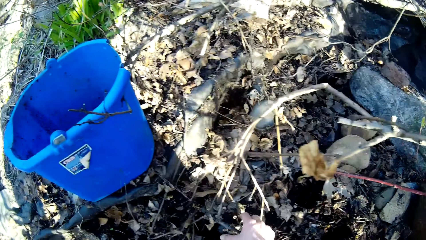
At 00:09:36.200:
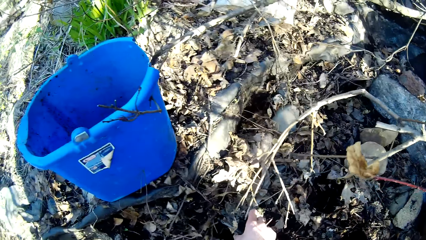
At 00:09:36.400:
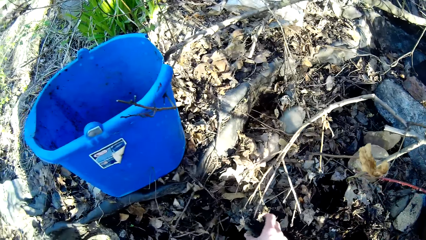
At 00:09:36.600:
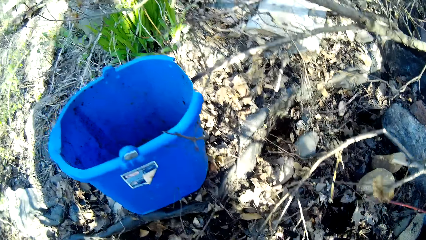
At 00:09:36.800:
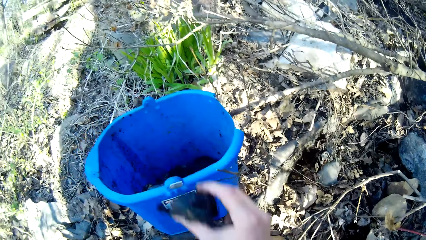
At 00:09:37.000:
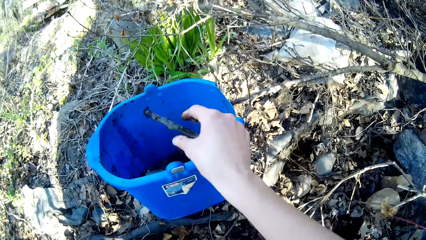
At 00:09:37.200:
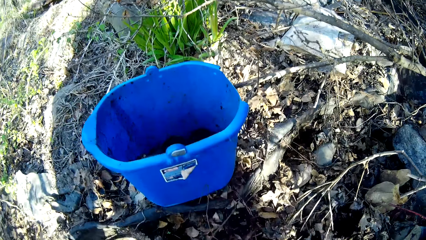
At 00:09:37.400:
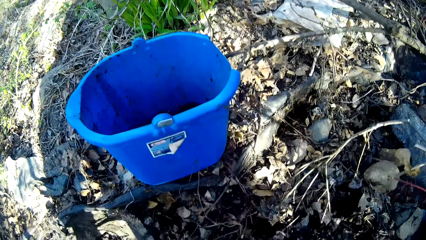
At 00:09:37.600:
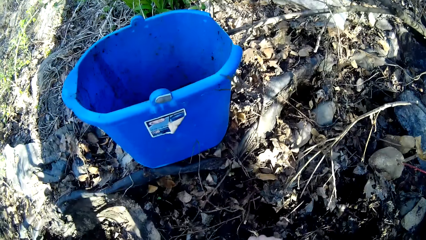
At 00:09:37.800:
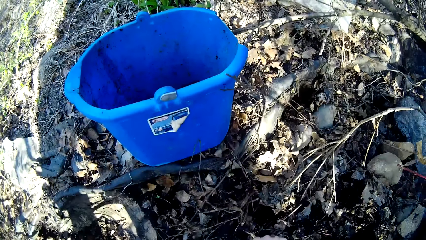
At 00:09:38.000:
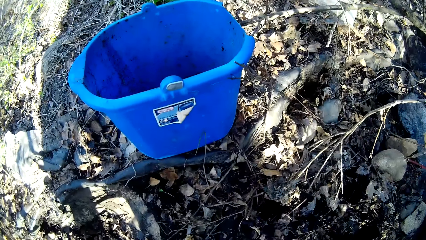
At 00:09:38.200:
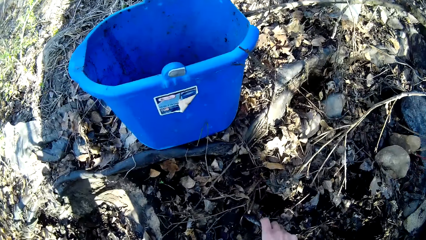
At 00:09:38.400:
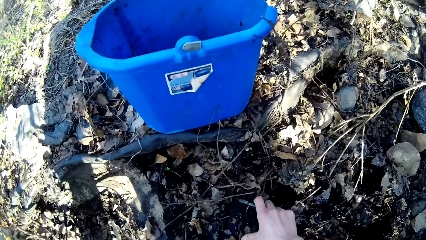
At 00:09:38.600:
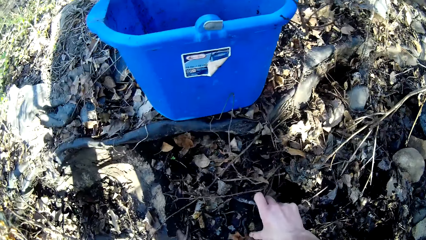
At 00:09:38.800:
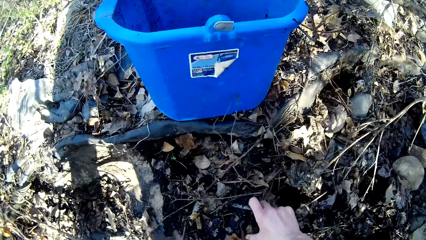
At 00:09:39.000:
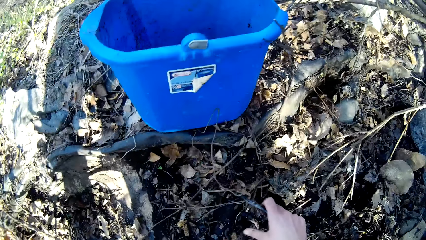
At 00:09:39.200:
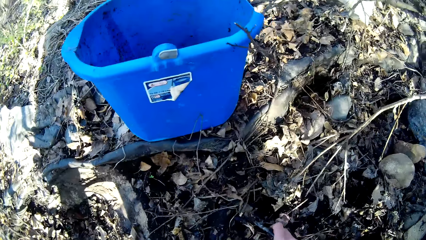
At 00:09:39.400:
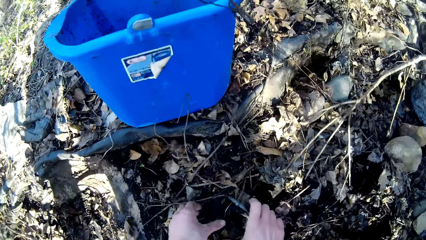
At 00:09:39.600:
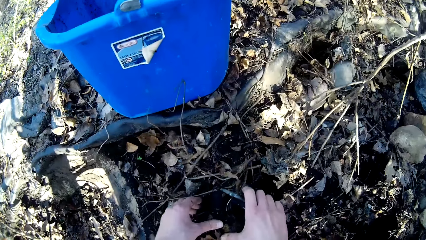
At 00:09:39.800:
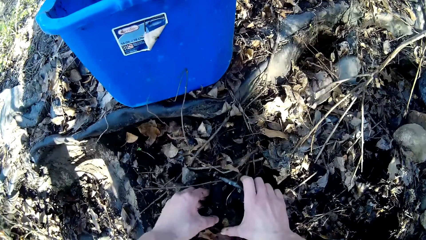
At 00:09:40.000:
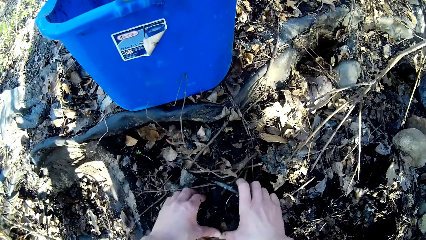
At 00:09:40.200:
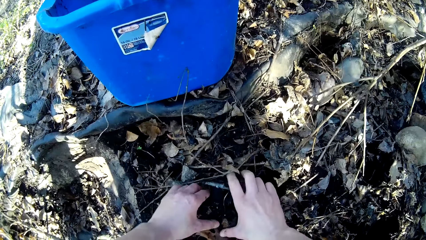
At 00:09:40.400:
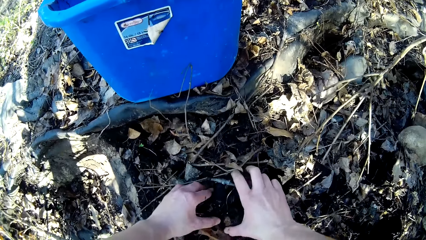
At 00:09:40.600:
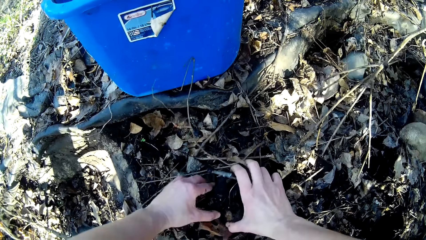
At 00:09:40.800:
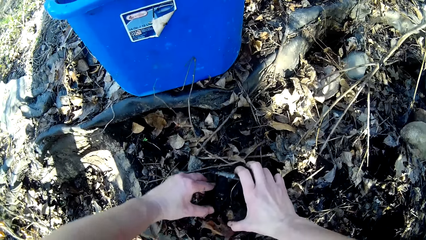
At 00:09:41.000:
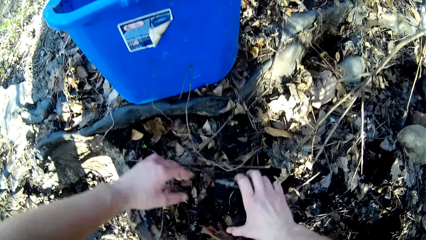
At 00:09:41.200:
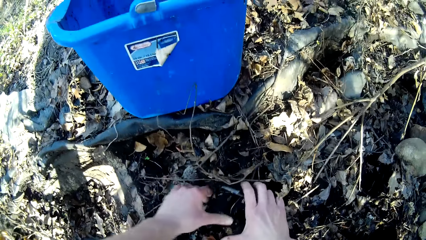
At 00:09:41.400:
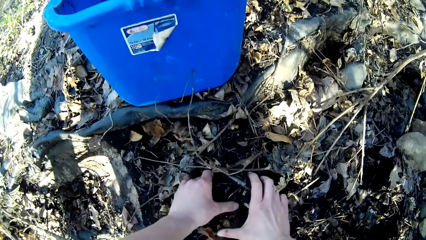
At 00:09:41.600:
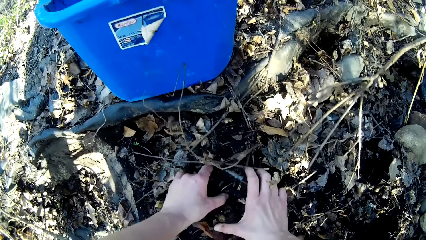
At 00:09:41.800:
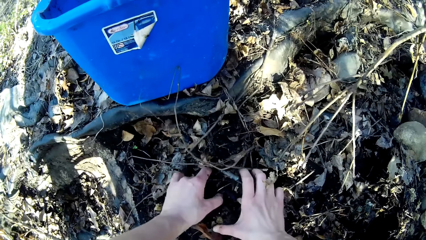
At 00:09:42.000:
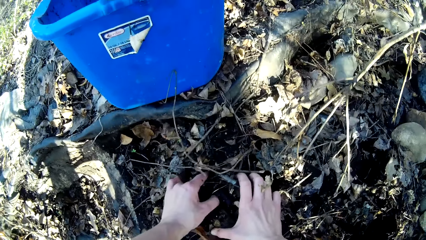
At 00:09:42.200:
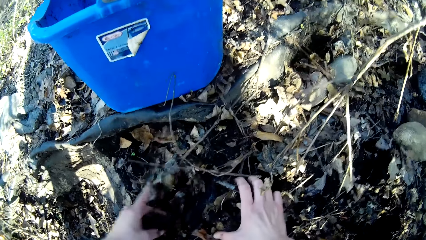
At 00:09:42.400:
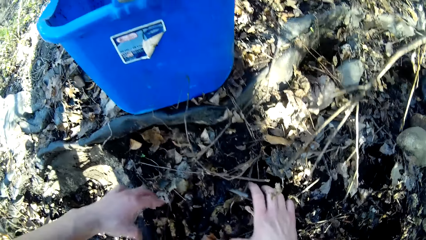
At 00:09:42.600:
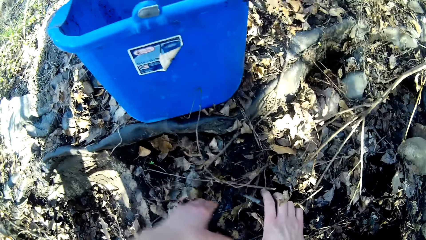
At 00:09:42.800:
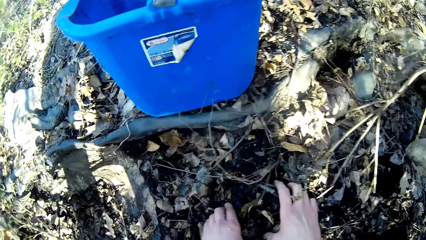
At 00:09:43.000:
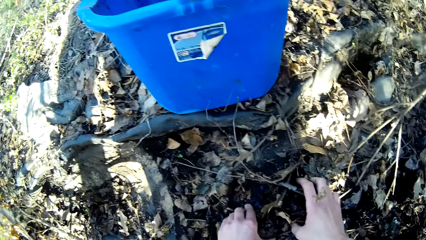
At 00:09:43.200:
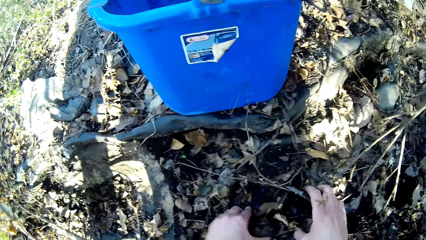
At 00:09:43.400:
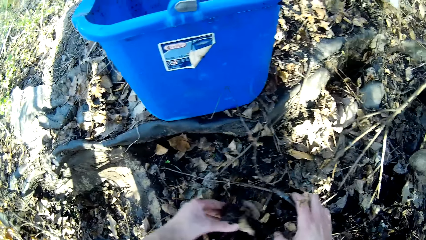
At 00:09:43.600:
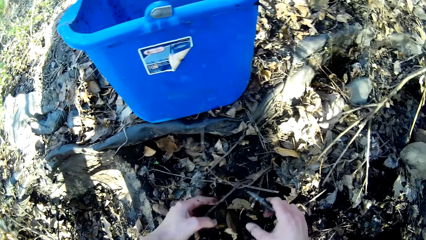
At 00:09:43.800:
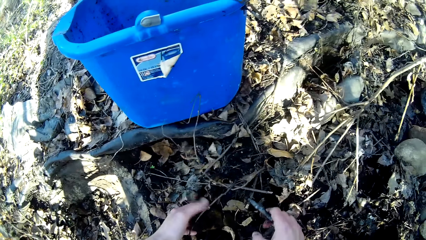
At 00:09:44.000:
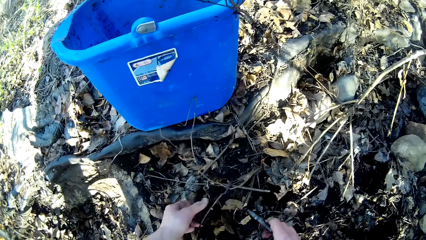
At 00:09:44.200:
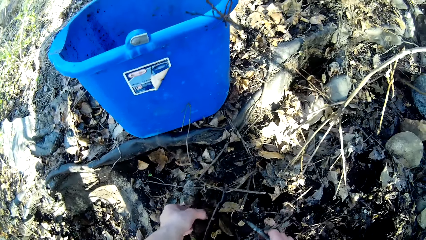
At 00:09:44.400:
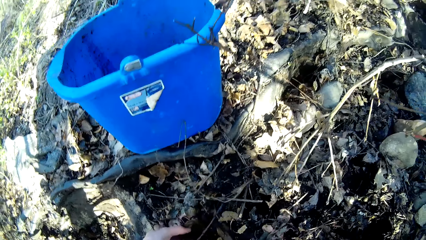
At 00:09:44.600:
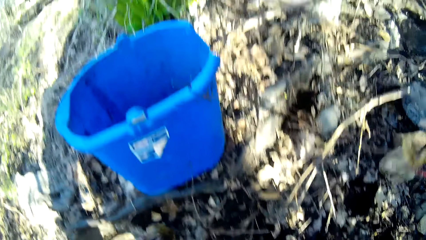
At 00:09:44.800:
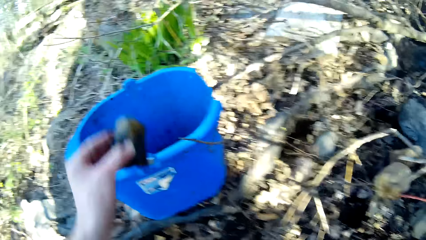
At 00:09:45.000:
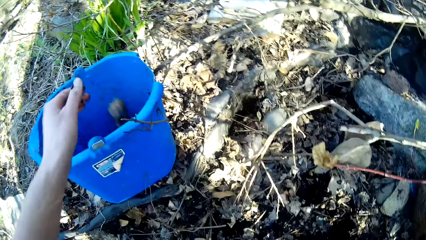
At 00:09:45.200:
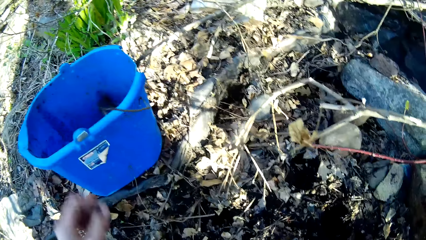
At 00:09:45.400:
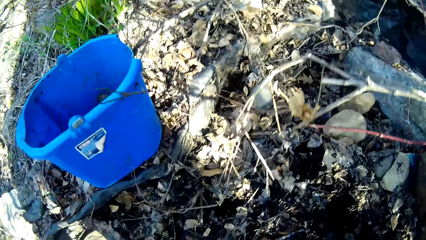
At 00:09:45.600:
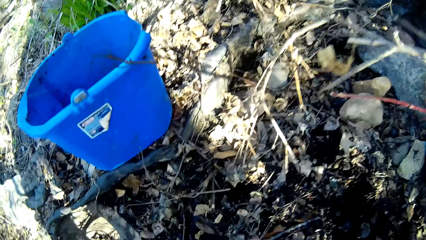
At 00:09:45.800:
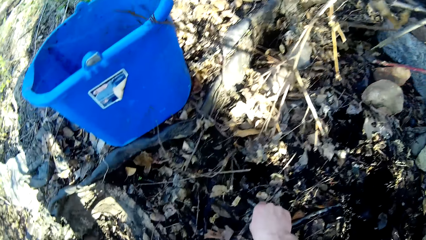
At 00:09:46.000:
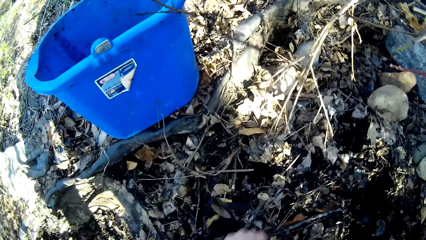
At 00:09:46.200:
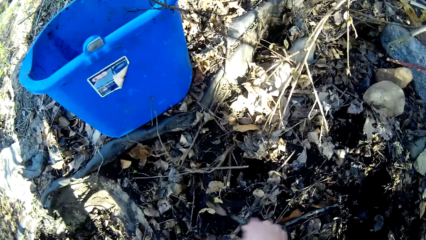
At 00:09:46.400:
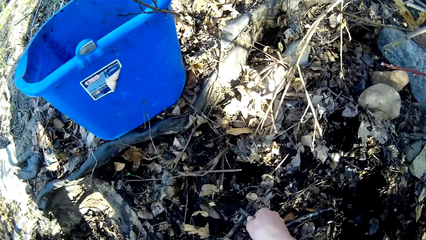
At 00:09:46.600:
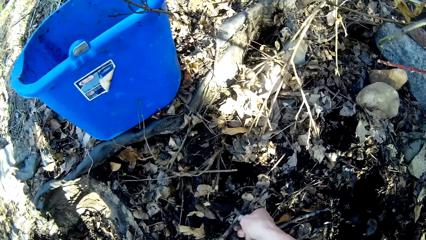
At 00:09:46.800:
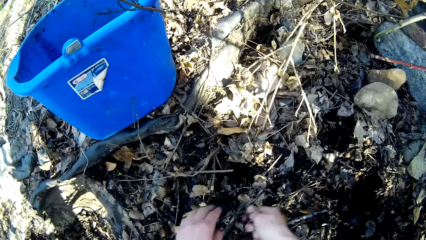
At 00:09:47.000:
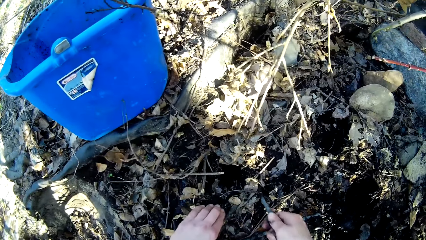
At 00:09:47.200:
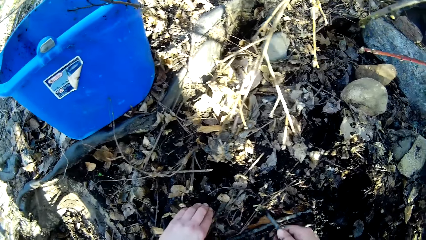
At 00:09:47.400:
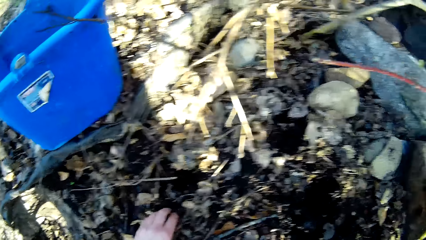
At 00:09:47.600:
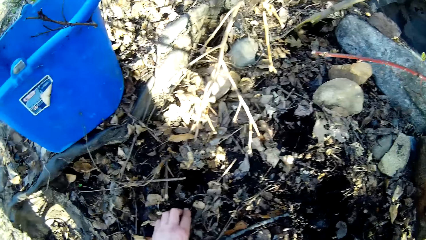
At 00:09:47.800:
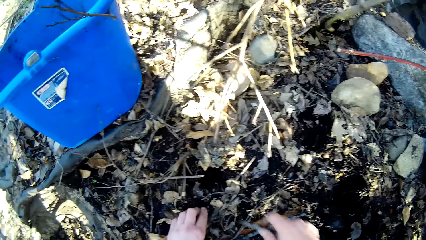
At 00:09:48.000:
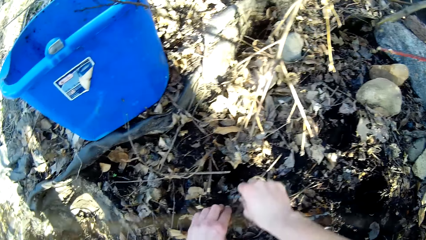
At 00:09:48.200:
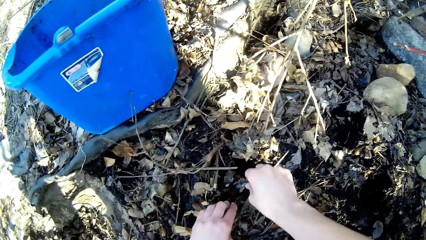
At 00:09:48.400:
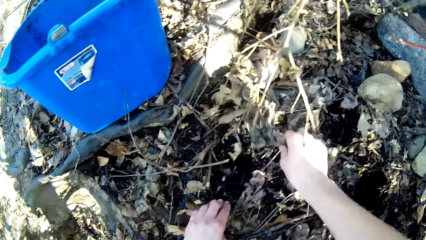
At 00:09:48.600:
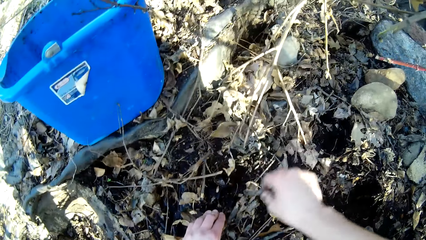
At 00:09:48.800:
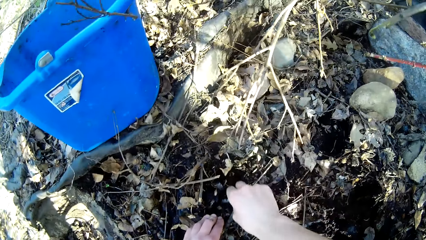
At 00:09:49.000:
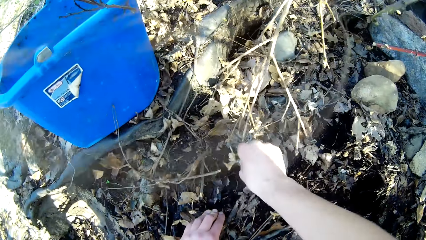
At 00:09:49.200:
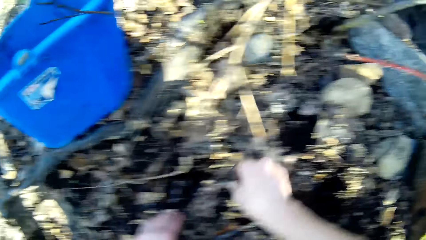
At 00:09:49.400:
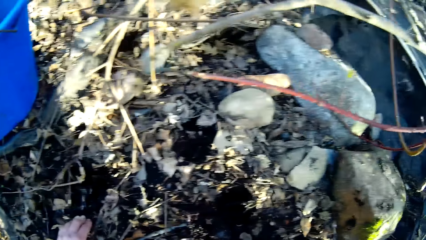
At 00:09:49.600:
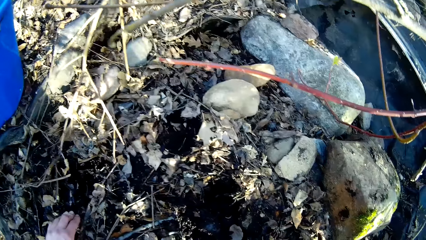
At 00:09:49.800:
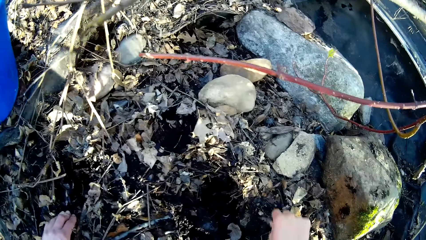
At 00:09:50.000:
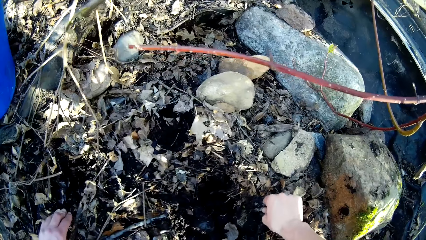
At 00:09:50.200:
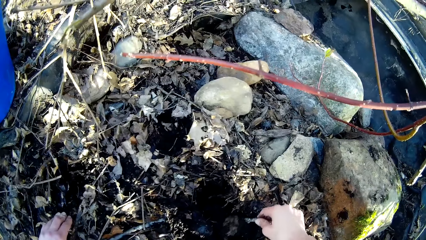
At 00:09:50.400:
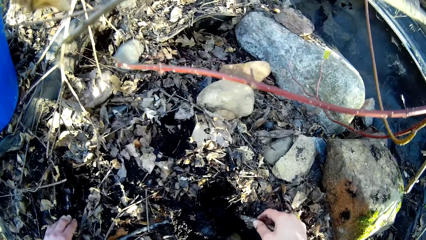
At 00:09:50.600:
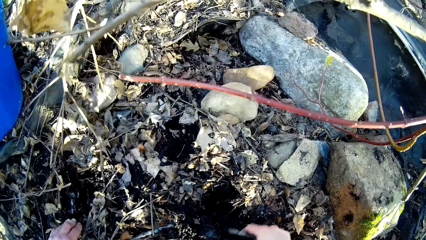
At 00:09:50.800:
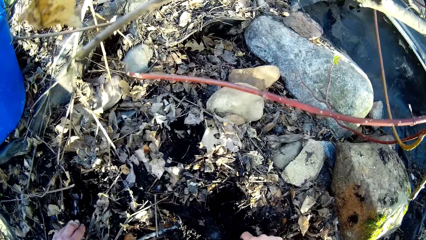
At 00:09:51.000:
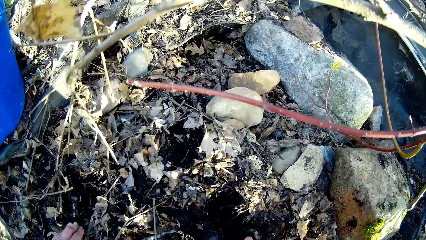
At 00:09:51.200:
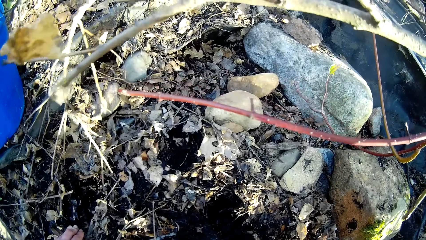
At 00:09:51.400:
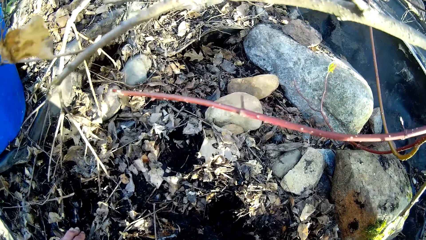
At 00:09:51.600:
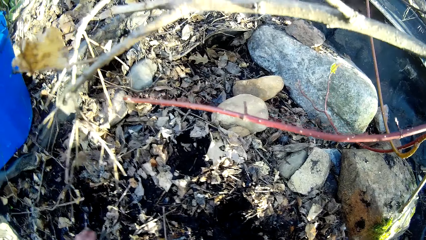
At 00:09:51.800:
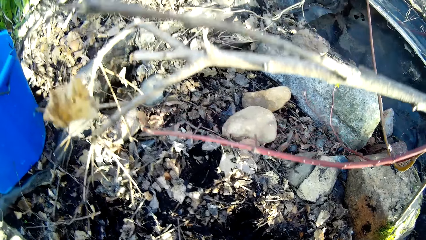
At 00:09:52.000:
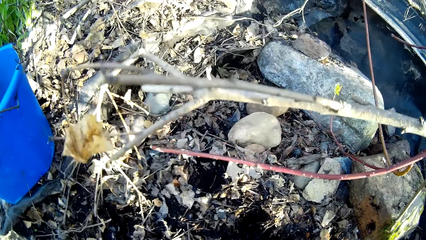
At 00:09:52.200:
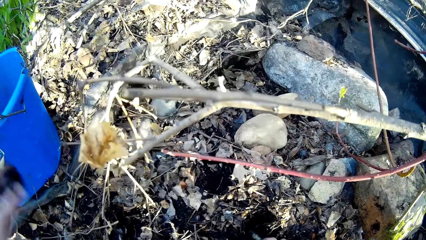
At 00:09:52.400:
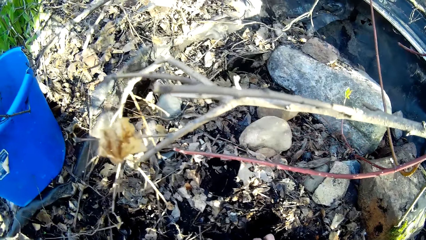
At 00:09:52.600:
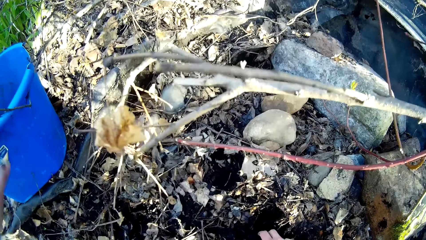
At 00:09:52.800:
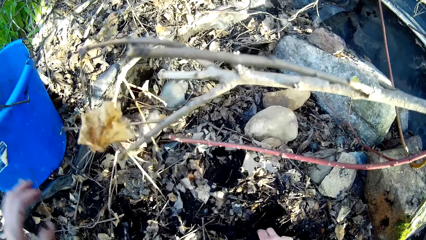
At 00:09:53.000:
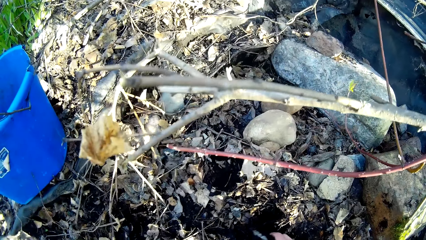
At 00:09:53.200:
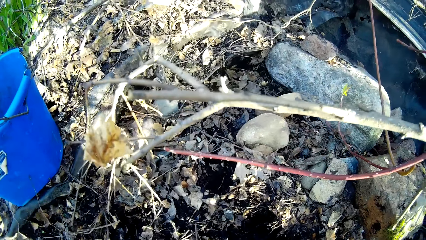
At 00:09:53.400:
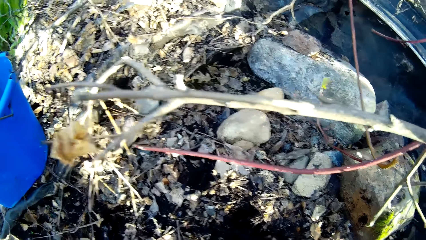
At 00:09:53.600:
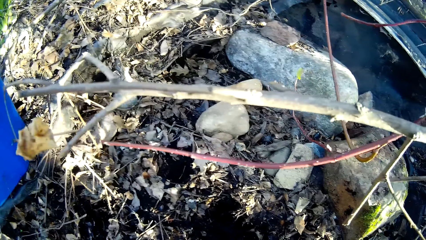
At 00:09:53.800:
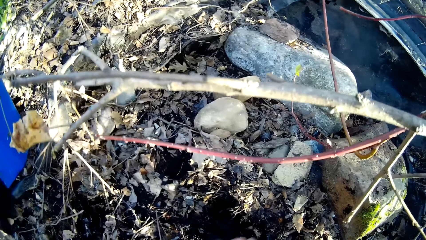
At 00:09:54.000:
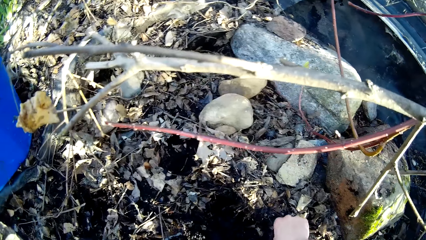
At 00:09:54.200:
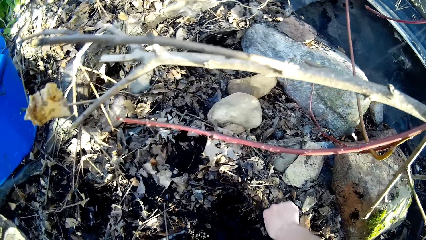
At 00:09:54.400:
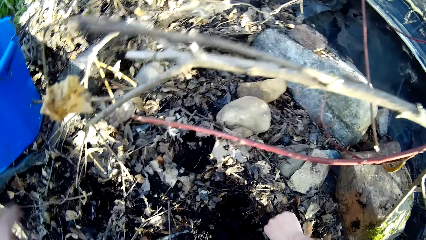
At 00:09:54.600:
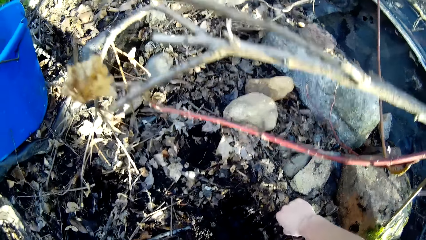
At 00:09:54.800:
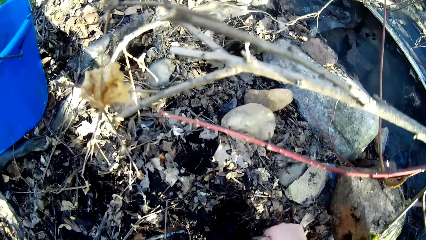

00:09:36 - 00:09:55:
The camera wearer picks up rocks on the ground with her right hand. She drops the rocks in a bucket with her right hand. She picks up the rocks on the ground with her right hand. She picks up the rocks with both hands. She drops the rocks in the bucket with her left hand. She picks up the rocks on the ground with her right hand. She picks up a rock on the ground with her left hand. She picks up the rocks with both hands. She drops the rocks in the bucket with her left hand. She gathers the stones on the ground. She drops the rocks in the bucket with her left hand.
